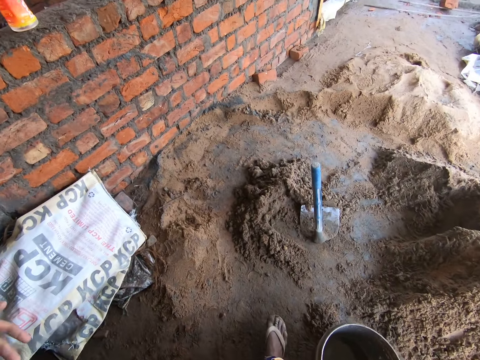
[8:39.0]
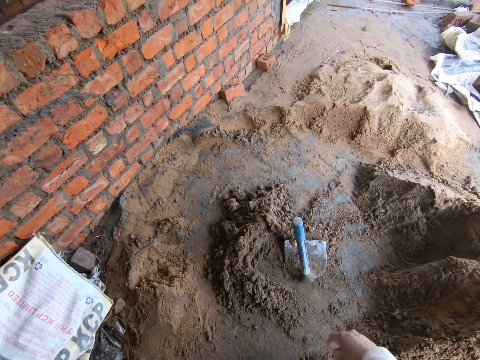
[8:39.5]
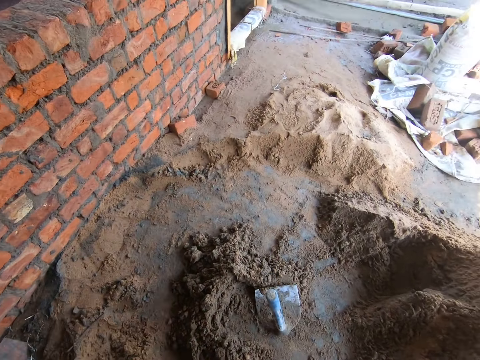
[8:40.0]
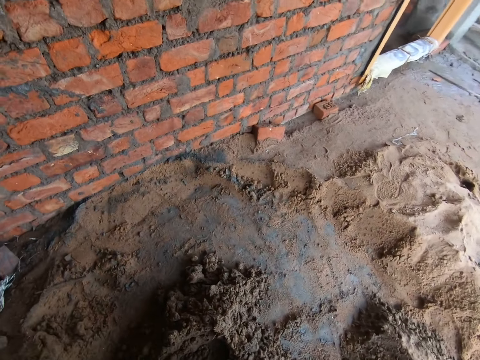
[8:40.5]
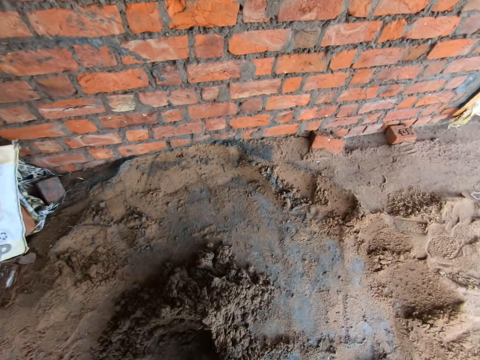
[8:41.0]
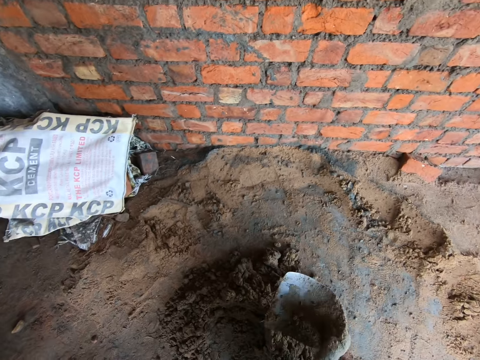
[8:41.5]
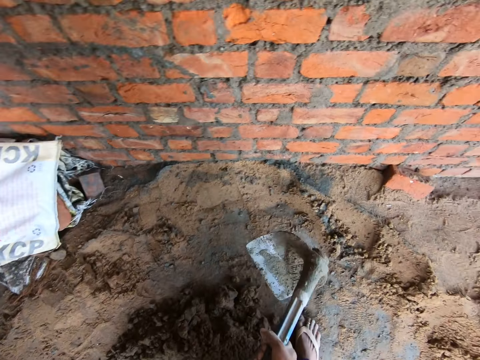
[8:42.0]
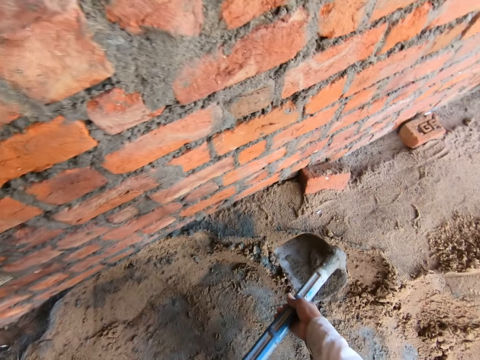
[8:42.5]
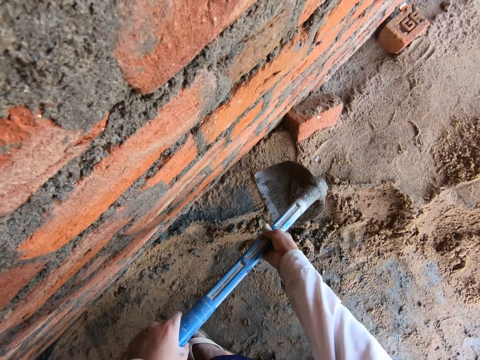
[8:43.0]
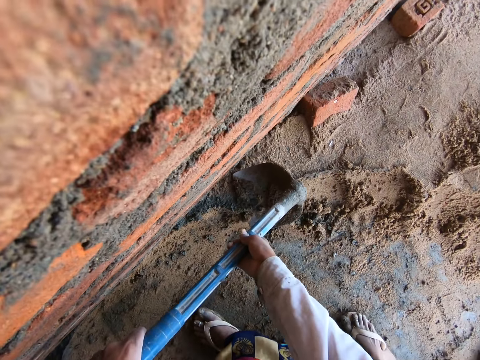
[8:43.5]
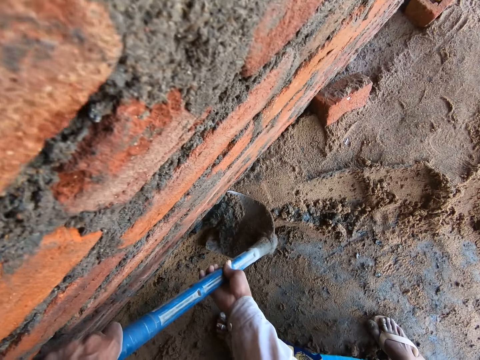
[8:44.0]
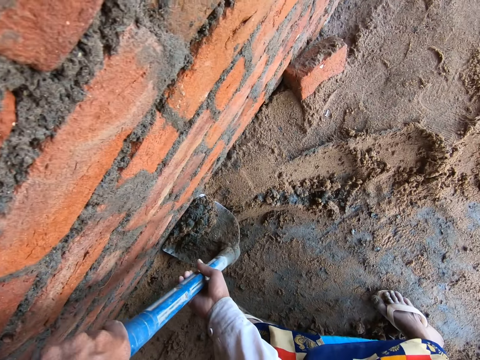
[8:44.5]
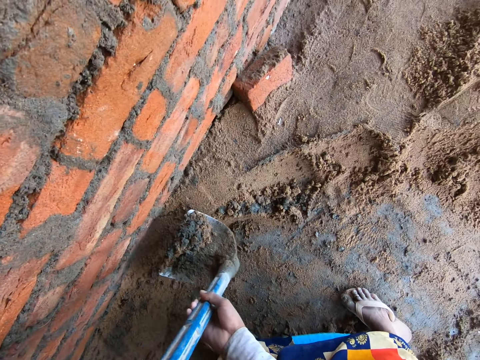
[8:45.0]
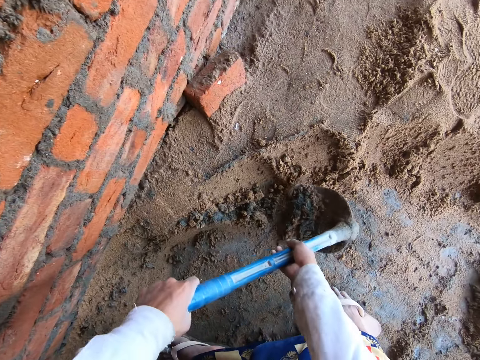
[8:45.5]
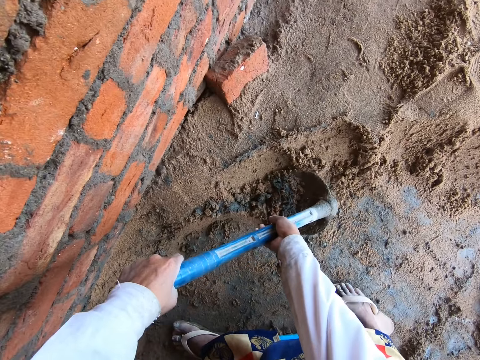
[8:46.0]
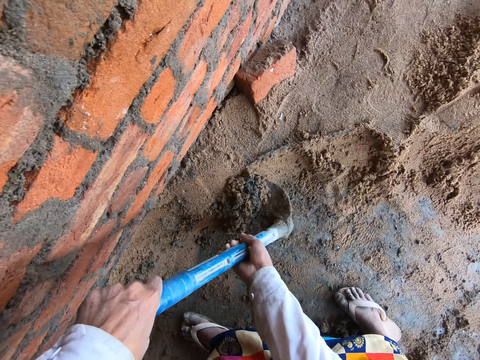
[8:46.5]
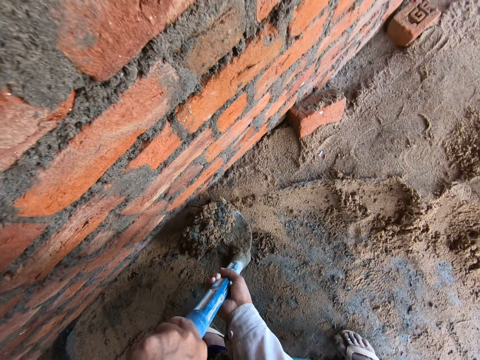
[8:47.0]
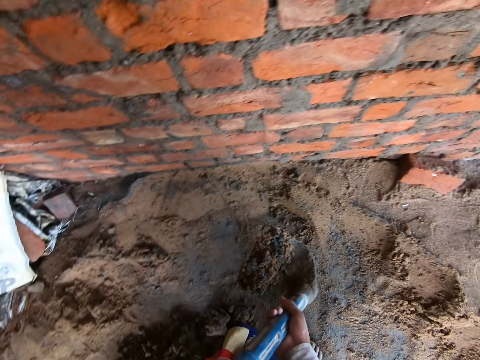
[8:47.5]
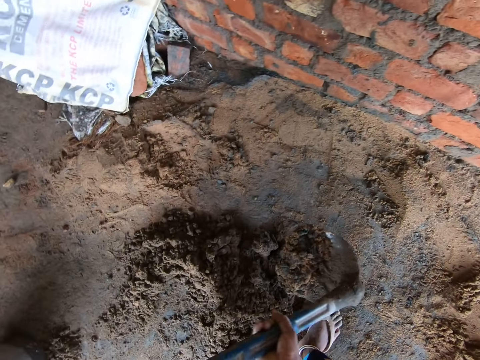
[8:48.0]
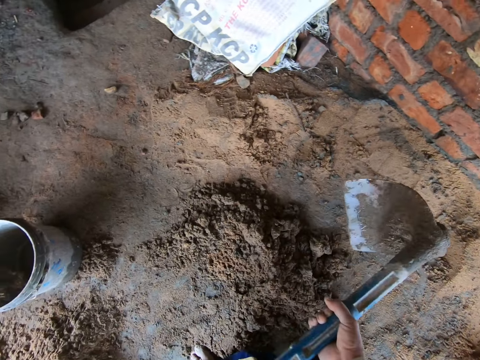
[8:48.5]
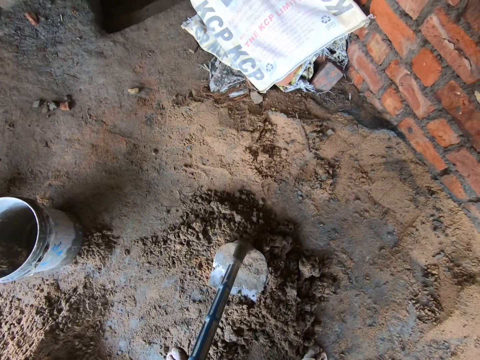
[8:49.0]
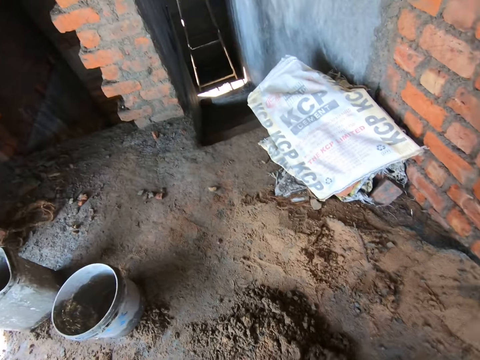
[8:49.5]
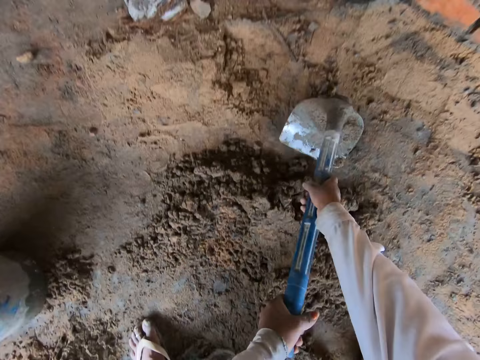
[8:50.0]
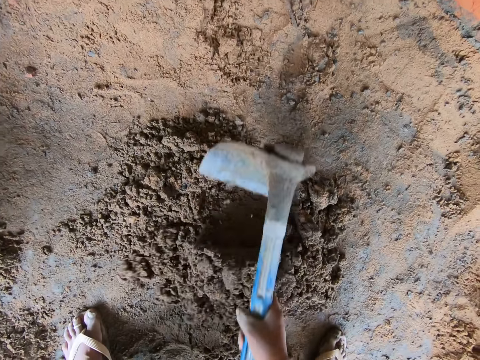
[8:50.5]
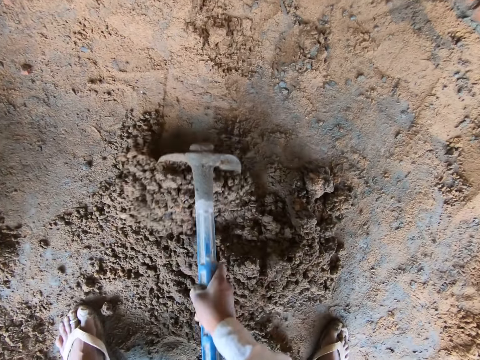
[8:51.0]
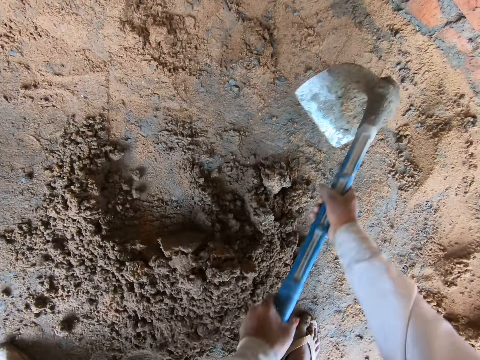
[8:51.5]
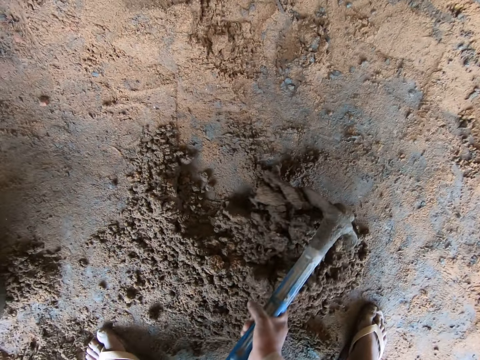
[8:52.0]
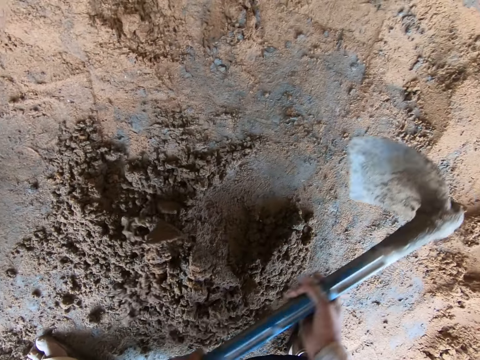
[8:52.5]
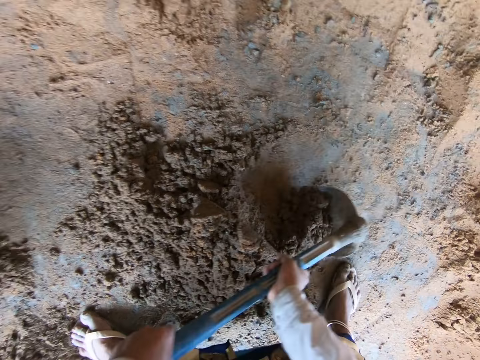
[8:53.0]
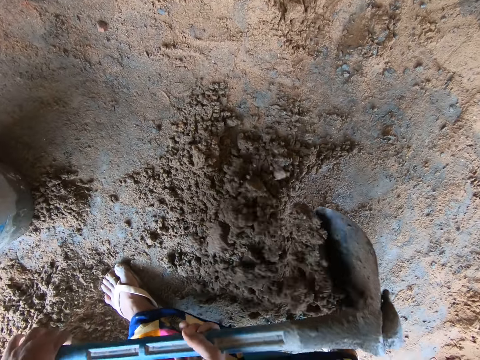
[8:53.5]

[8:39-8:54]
The camera wearer carries the hoe. She packs cement or soil from the floor with the hoe in both hands. She throws the cement on the floor with the hoe in both hands. She puts the mortar together. She drops the hoe to the ground with both hands. She holds the hoe on the floor with her left hand. She drops the hoe on the floor with her left hand. She collects the soil with the hoe. She mixes mortar on the floor with the hoe in both hands.

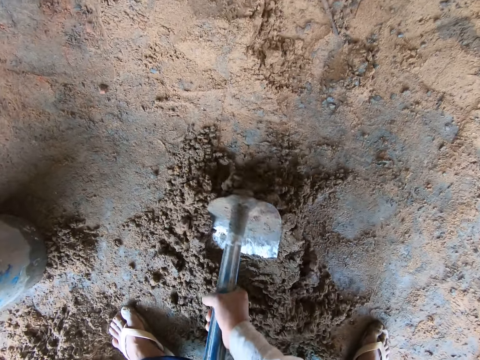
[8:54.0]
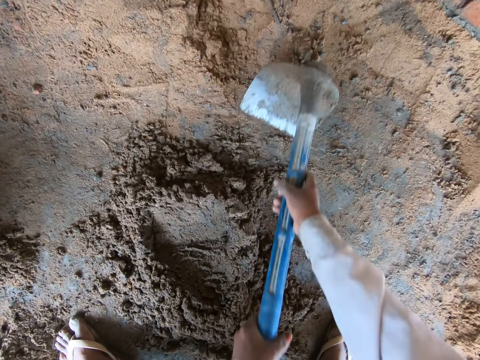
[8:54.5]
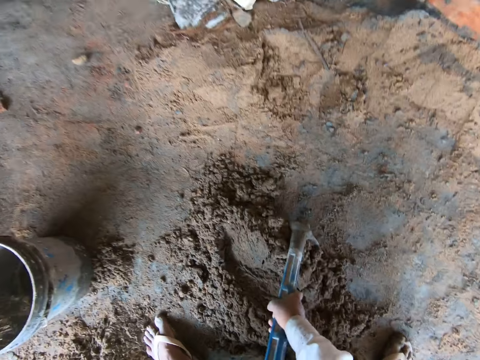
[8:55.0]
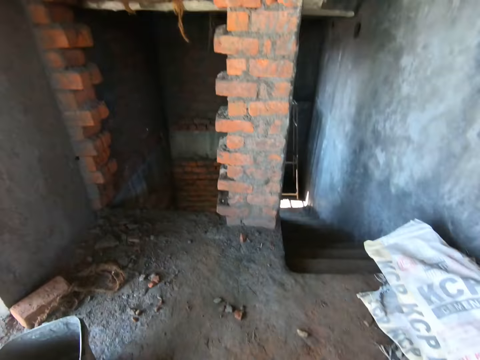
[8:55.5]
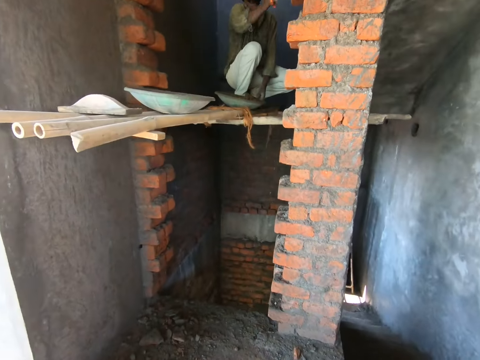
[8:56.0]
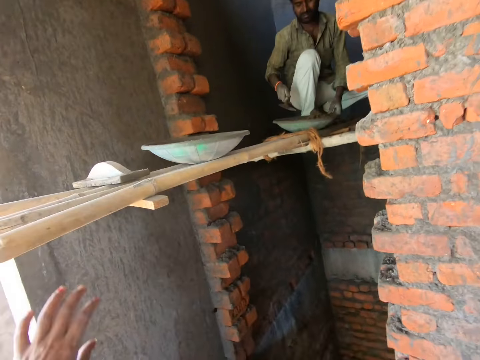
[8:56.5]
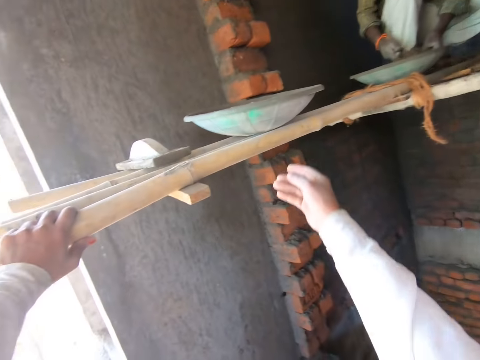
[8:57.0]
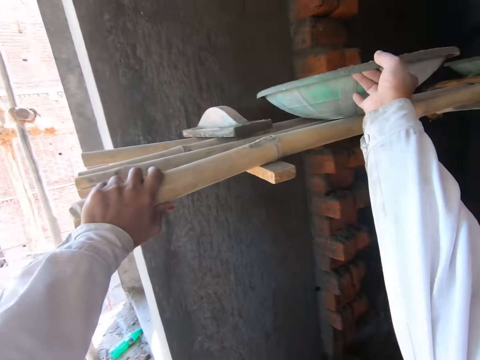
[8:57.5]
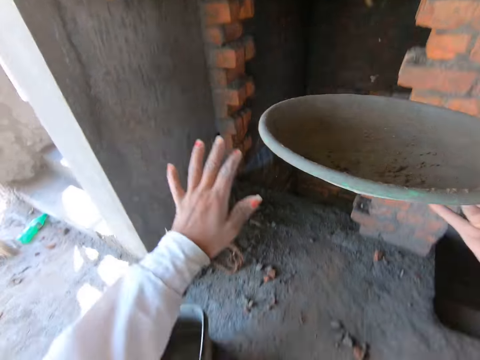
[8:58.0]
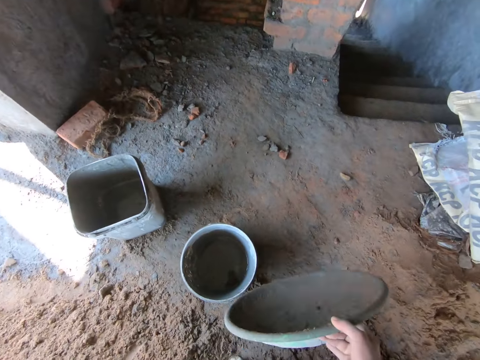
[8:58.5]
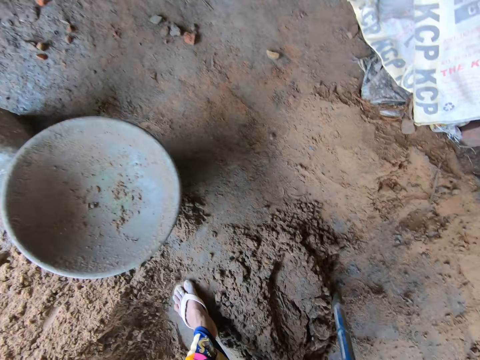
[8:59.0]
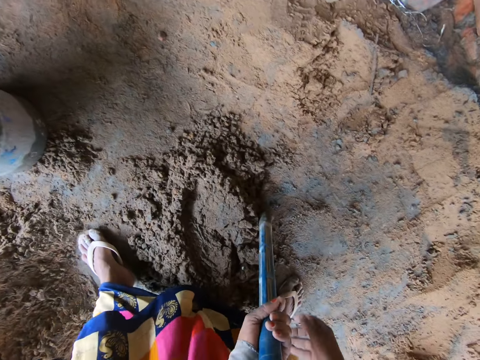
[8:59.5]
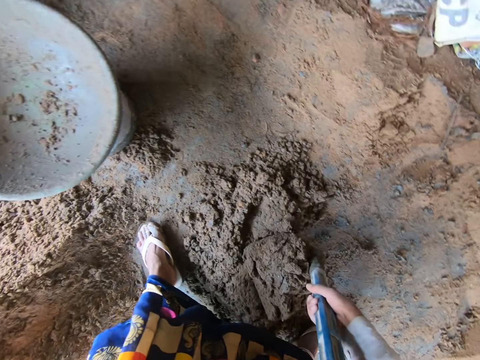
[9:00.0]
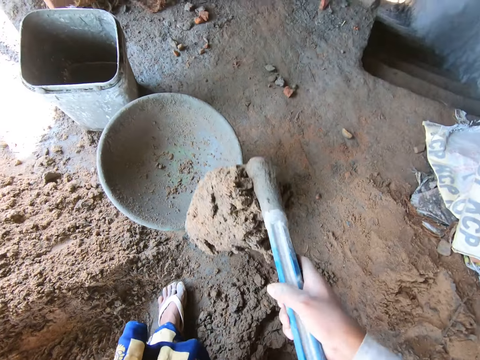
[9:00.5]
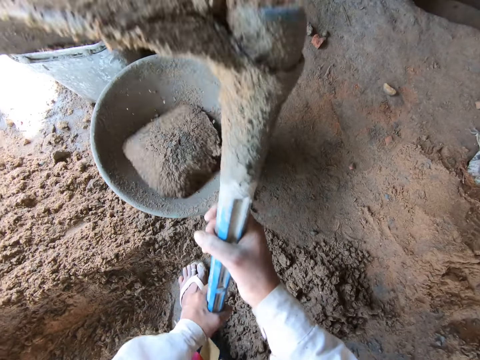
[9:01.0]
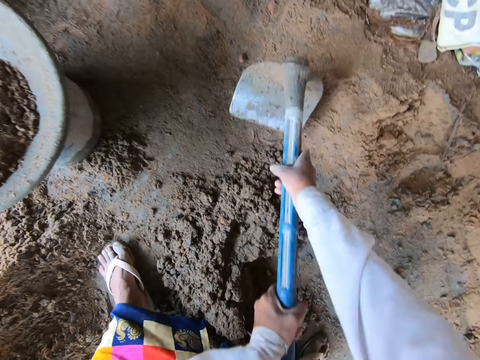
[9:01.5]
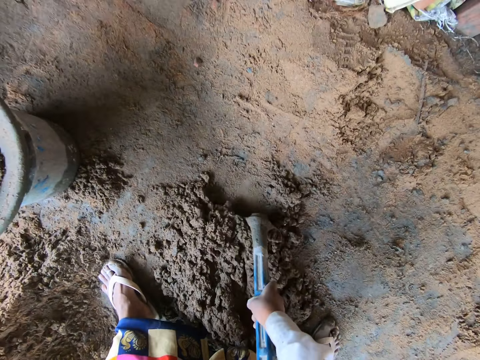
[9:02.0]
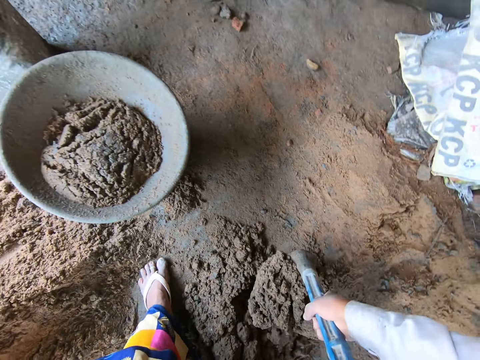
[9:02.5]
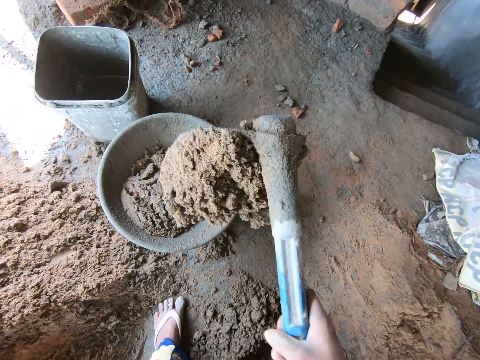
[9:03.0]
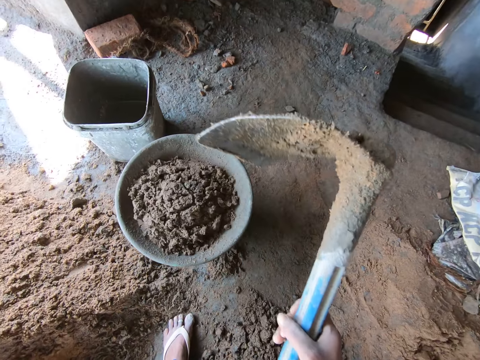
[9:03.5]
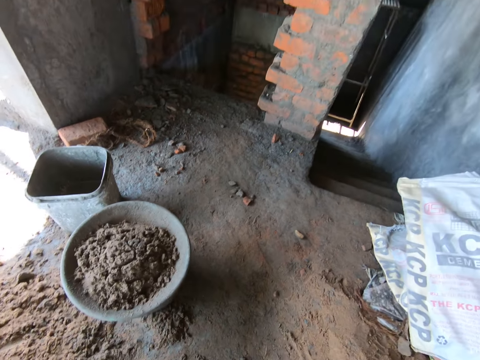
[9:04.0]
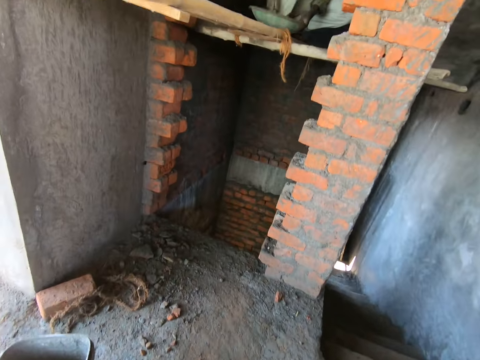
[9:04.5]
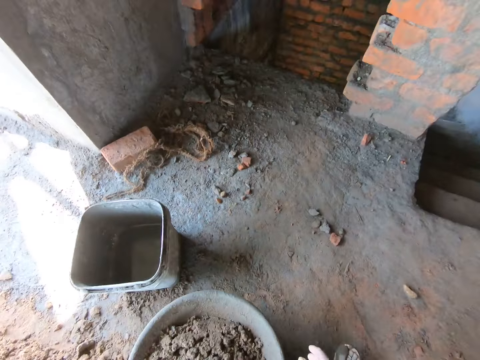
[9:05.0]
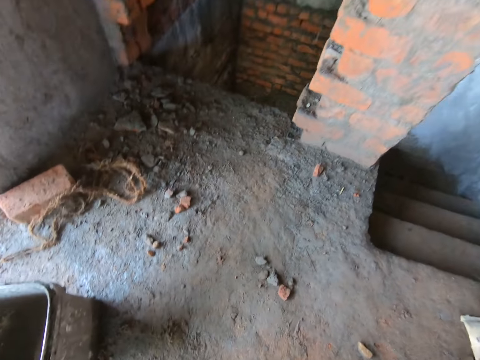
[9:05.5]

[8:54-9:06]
A man renders mortar onto the wall with the trowel in his right hand. The man collects the mortar in the tray. The camera wearer holds the bamboo scaffolding with her left hand. She rests the hand on the timber. She slides the bowl off the bamboo scaffolding with her right hand. She takes the tray. She drops the bowl on the bucket on the floor with her right hand. She holds the hoe on the floor with her left hand, lifts the hoe with mortar from the floor with her left hand, and holds the hoe with both hands. She interacts with the man. The camera wearer pours mortar into the bowl on the bucket from the hoe in both hands. She packs mortar from the floor with the hoe in both hands. She pours mortar into the bowl on the bucket from the hoe in both hands. She drops the hoe.
